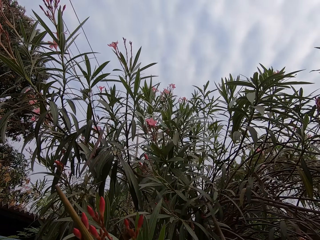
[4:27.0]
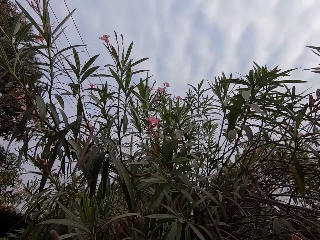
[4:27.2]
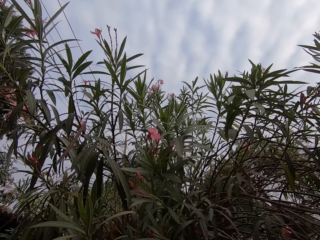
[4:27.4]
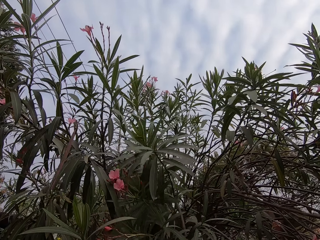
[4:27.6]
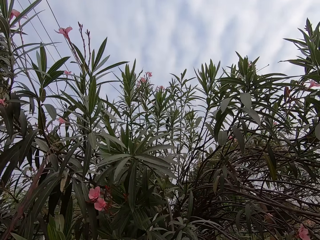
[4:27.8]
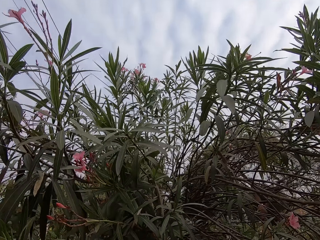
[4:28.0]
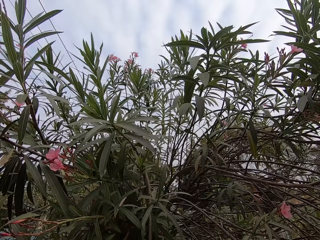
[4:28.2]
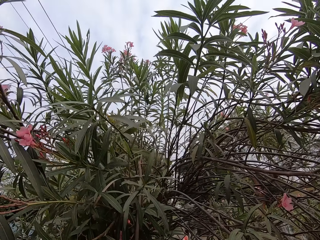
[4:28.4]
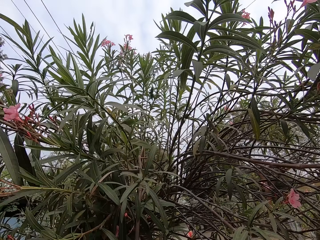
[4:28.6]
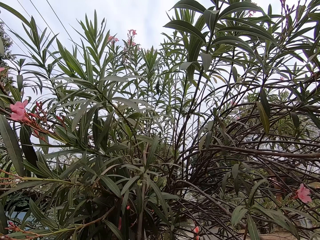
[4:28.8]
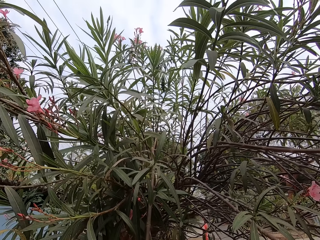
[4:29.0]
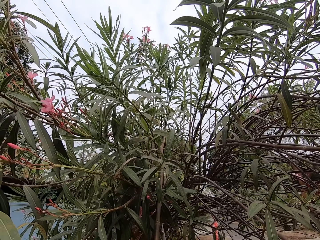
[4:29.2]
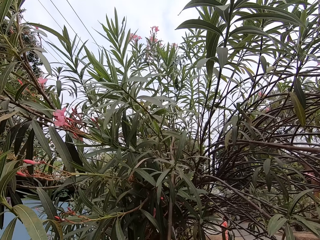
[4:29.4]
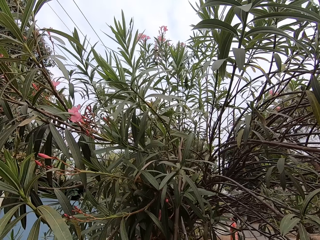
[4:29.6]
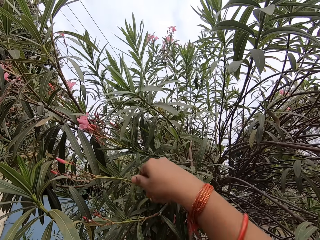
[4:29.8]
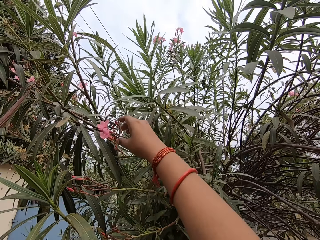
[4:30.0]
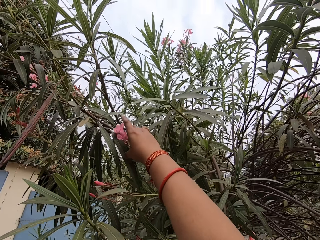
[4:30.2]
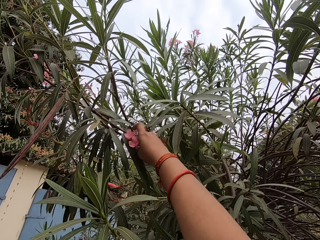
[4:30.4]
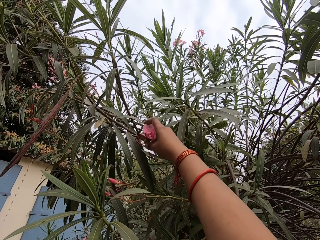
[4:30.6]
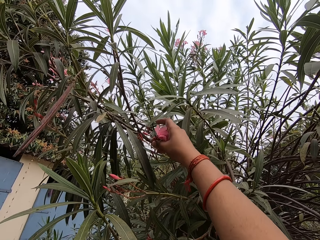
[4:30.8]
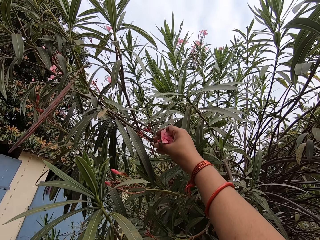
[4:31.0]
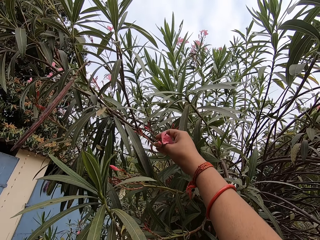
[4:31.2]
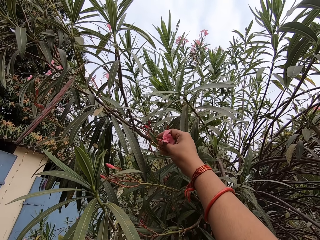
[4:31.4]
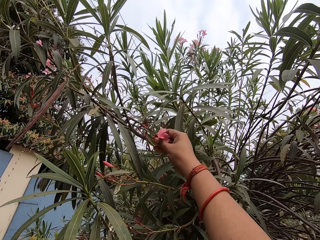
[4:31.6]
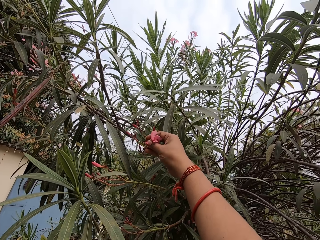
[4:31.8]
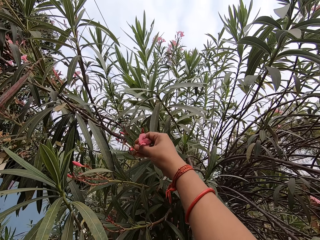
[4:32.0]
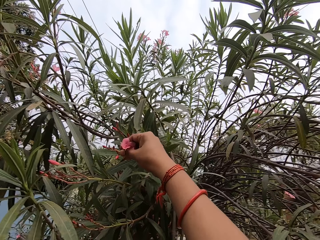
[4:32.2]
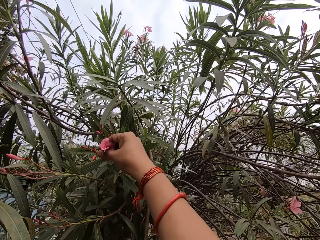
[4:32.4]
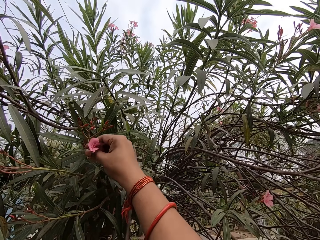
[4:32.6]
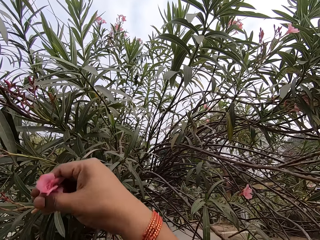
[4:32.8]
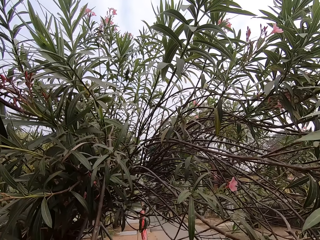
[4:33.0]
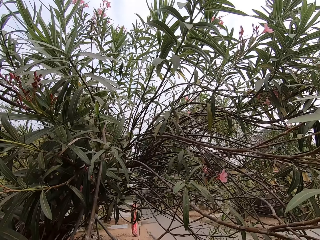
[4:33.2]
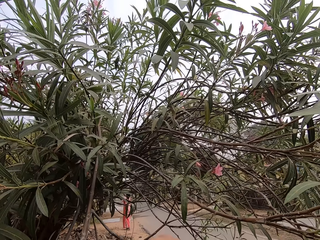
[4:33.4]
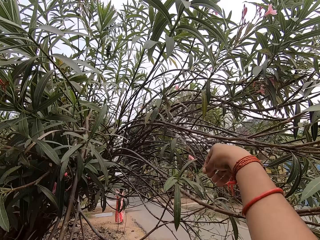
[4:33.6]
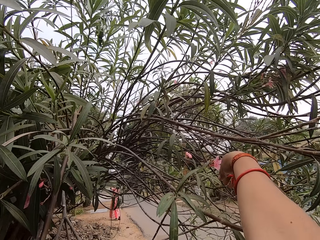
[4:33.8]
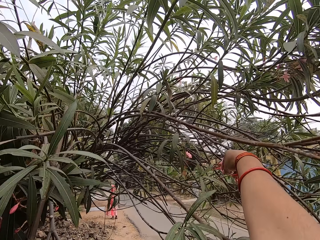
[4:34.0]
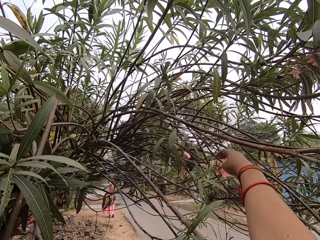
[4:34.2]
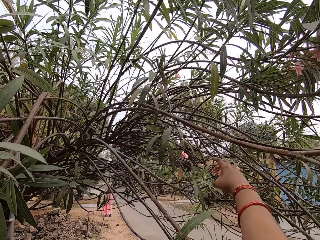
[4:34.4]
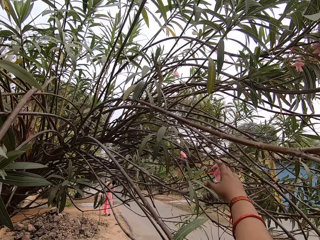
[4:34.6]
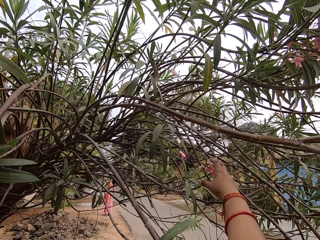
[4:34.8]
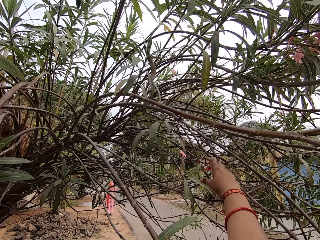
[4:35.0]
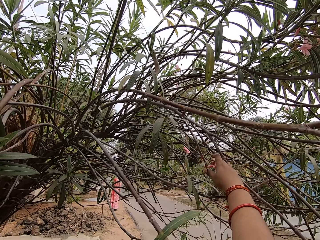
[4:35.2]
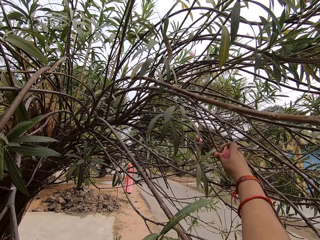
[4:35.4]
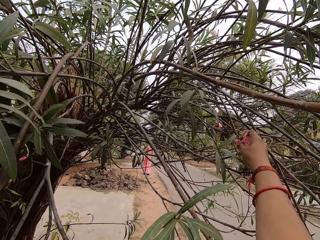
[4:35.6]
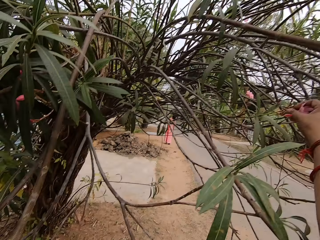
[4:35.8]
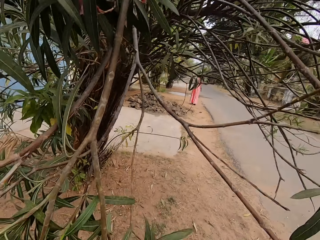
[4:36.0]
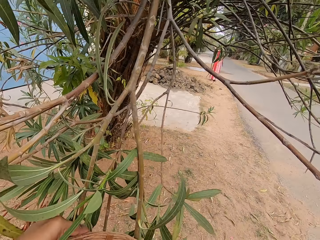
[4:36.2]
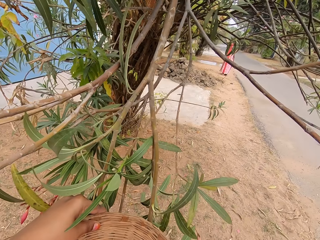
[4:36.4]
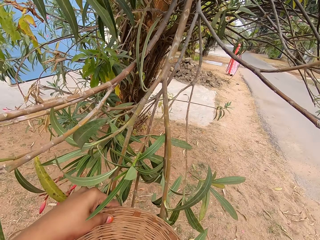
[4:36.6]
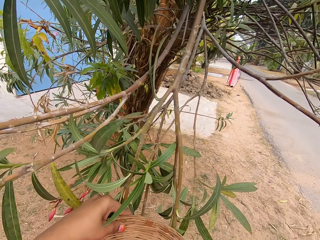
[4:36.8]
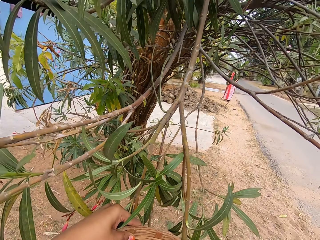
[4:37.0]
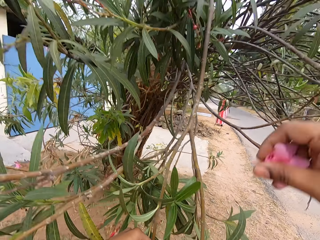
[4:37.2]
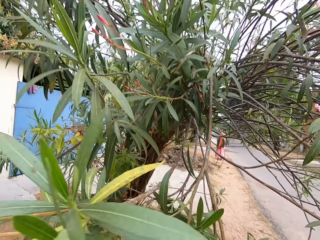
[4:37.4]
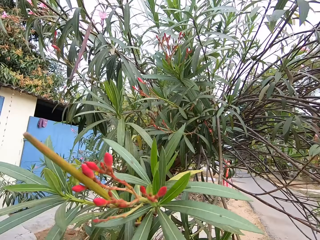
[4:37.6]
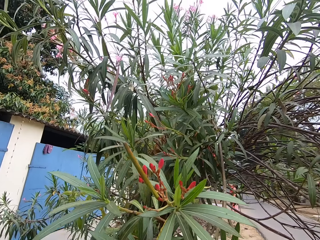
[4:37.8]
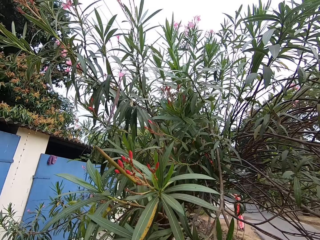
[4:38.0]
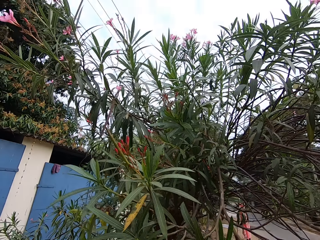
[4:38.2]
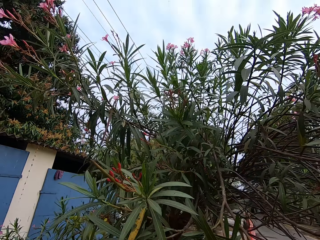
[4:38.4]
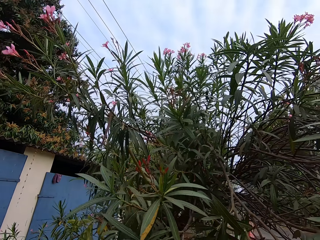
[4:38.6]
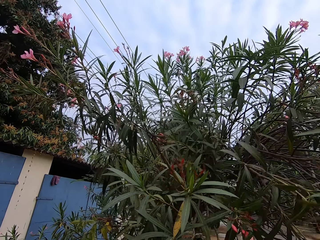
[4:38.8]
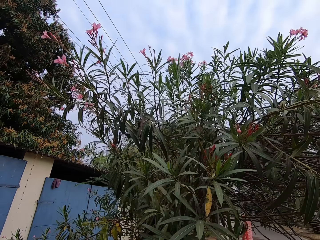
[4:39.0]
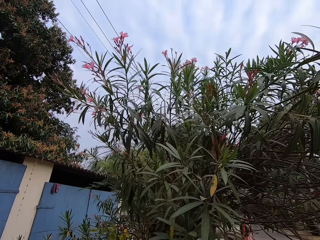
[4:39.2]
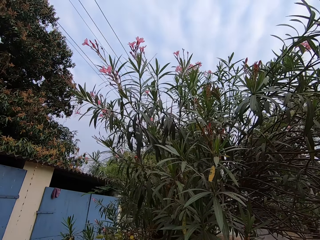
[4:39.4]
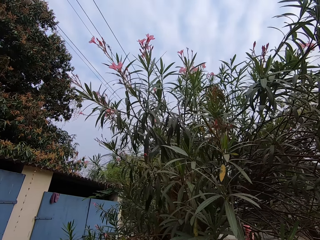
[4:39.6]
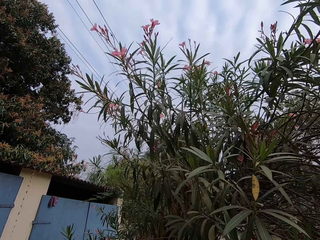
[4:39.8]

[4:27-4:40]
The camera wearer cuts the flowers. They cut the flowers again. They put the flowers on a basket.

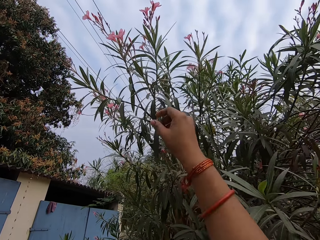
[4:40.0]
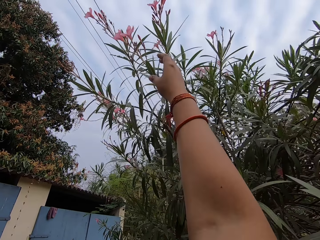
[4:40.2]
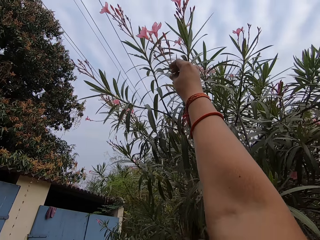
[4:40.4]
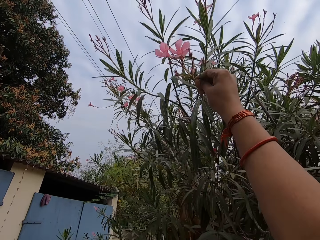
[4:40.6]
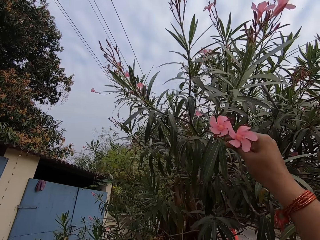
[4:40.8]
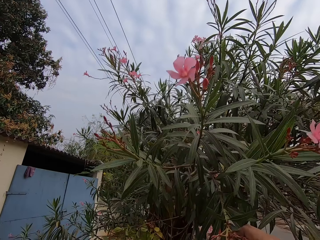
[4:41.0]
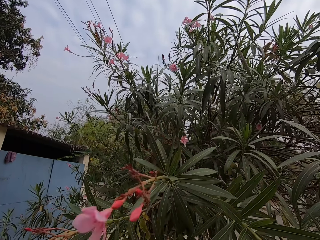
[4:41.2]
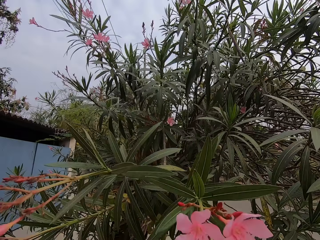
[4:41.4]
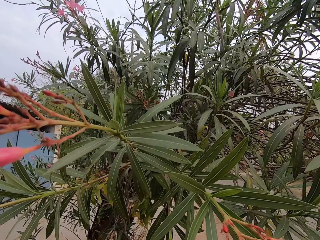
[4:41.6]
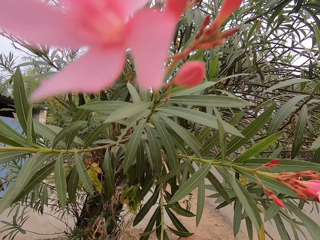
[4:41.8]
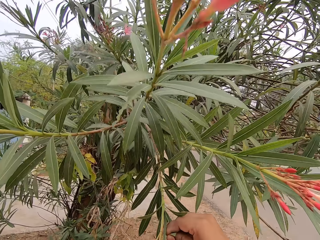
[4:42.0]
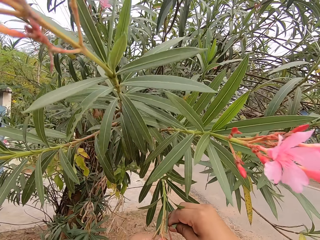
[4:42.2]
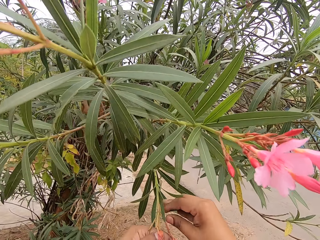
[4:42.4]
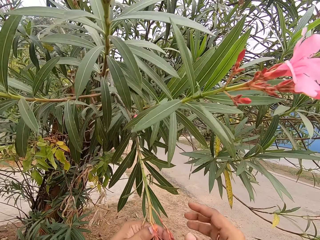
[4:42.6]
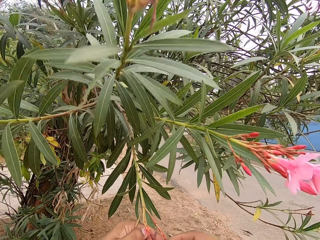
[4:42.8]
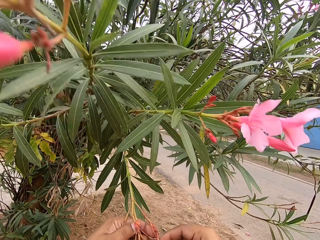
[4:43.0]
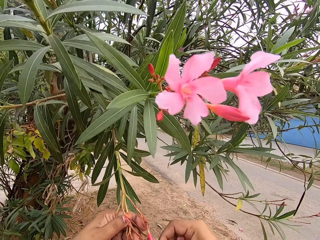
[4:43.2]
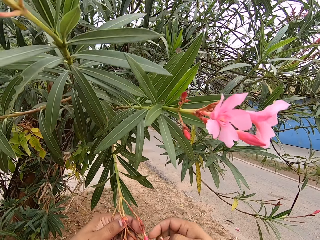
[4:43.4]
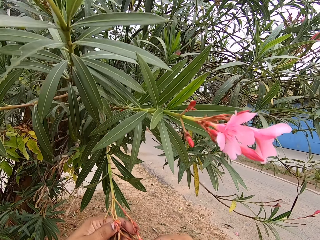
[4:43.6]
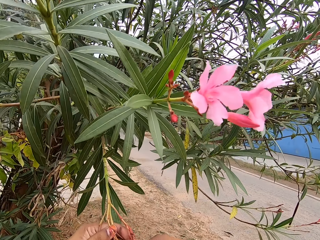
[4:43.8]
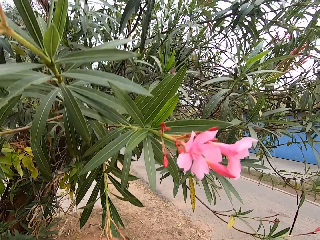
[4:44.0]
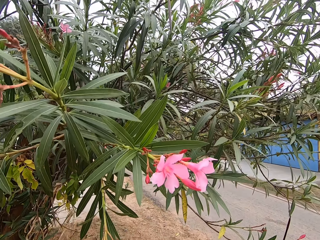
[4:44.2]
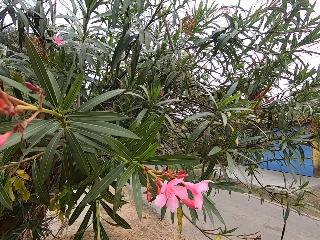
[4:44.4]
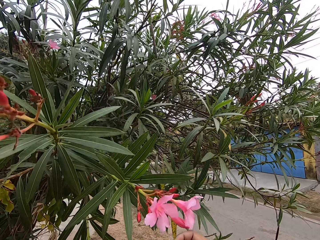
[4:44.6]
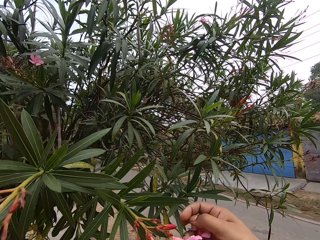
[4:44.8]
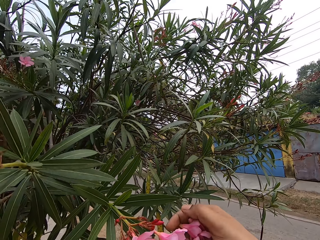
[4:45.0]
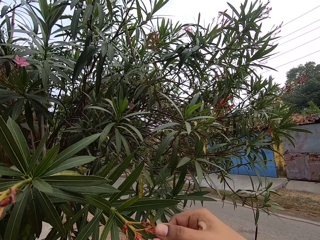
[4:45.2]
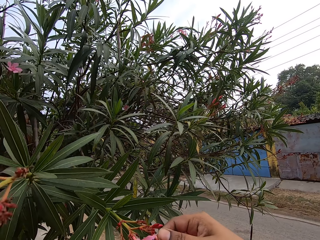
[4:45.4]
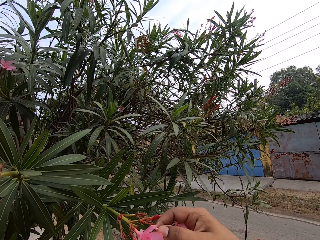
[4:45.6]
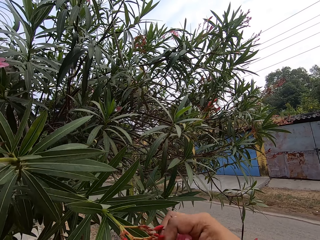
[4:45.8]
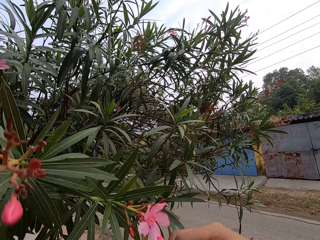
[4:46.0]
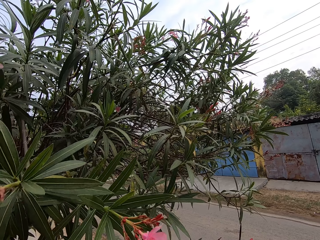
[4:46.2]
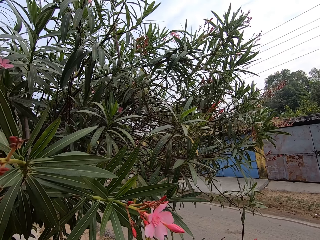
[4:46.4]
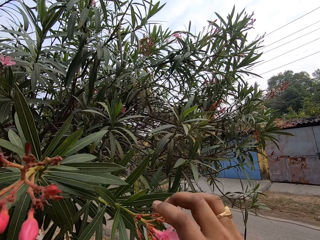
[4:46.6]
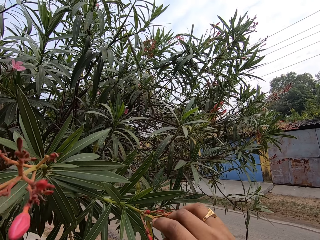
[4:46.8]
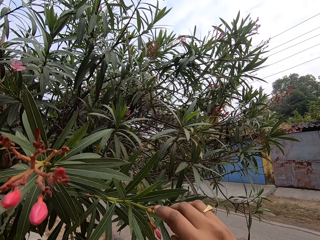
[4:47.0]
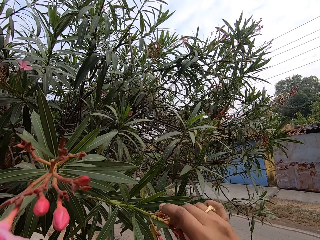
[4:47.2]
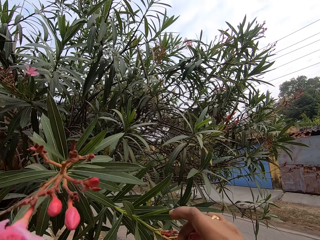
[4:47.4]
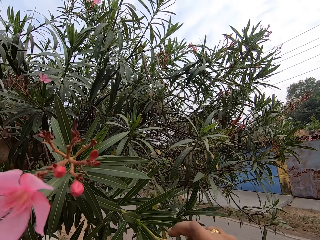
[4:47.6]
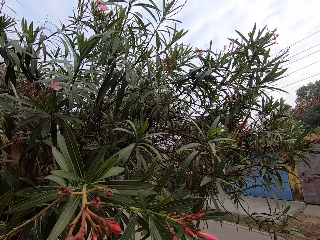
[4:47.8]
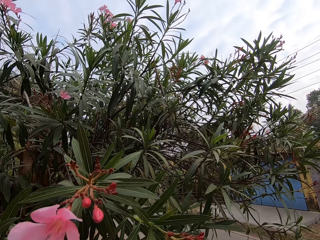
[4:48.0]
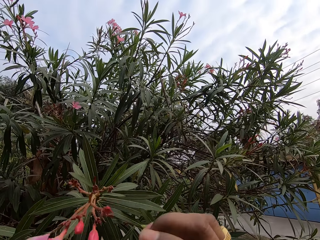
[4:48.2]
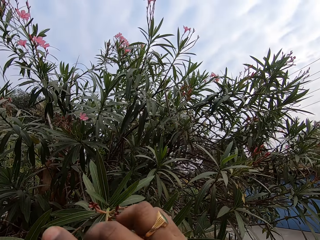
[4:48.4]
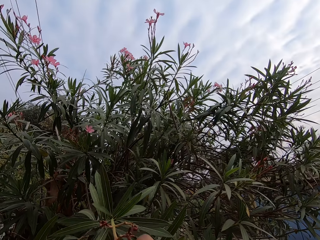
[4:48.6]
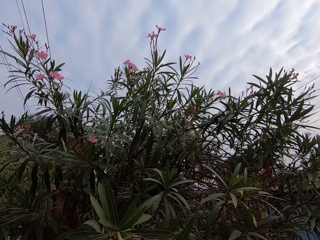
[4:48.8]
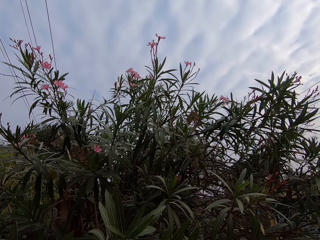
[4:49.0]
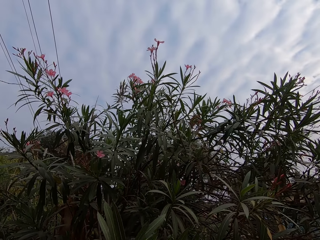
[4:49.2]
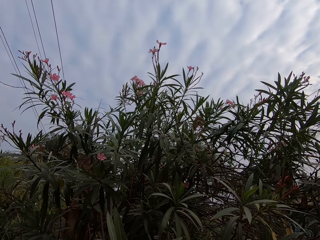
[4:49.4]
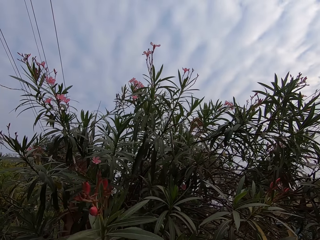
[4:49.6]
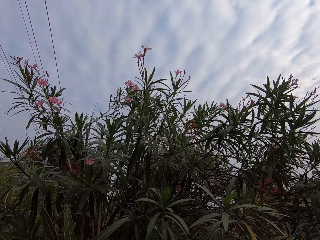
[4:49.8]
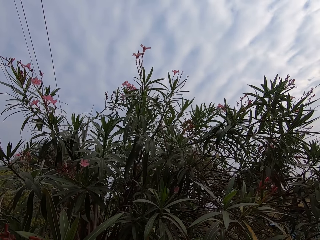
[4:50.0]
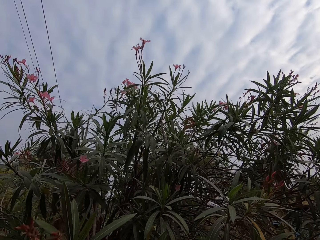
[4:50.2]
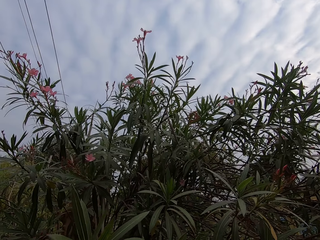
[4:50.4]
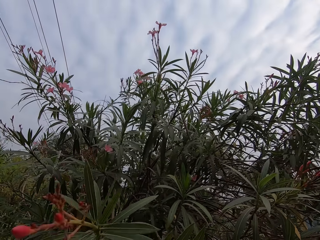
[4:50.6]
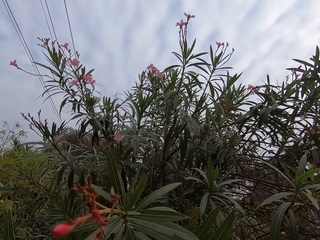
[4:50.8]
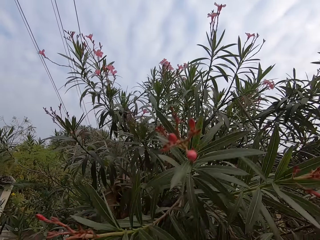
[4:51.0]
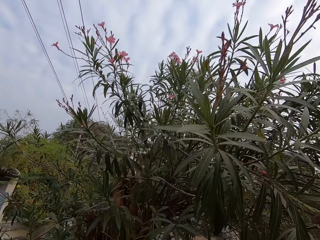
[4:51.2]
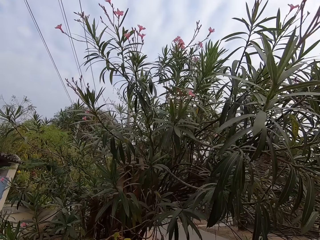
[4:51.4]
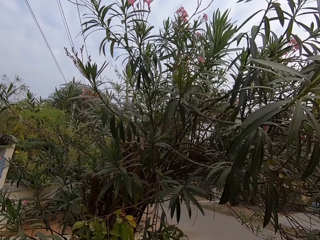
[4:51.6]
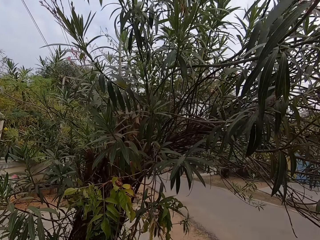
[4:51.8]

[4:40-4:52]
The camera wearer holds the branch. They pull the tree branch. They cut the flowers.
